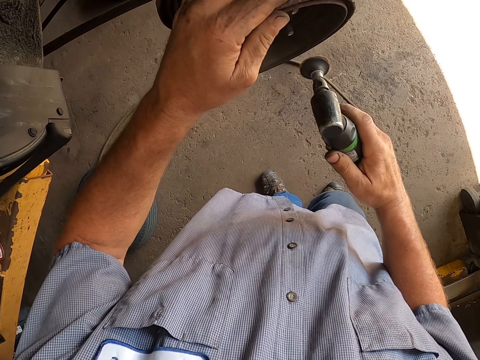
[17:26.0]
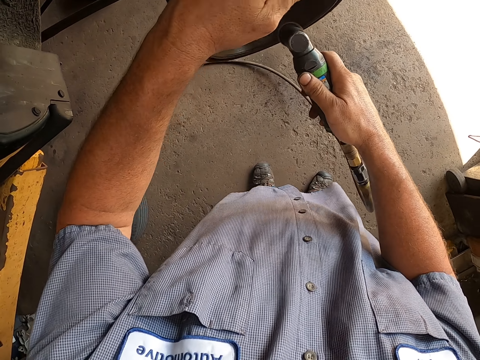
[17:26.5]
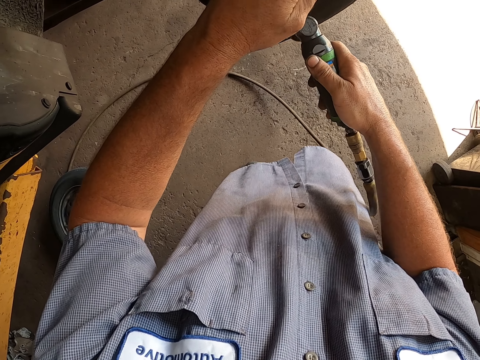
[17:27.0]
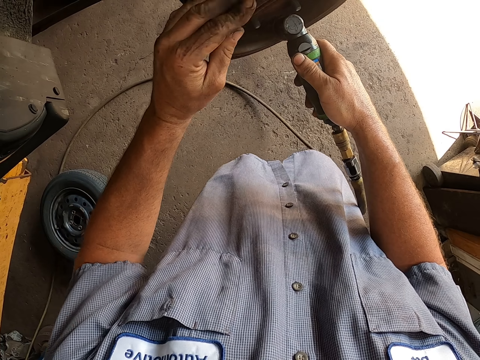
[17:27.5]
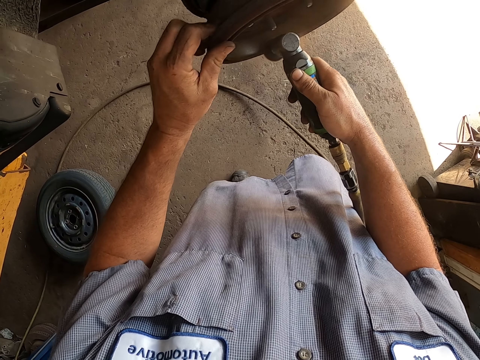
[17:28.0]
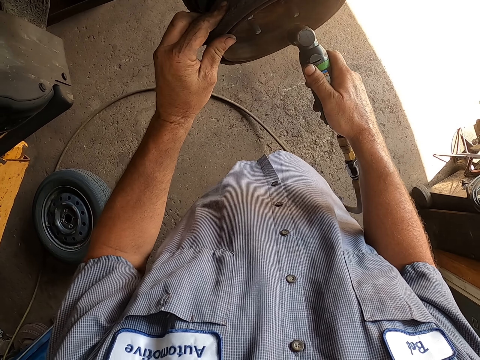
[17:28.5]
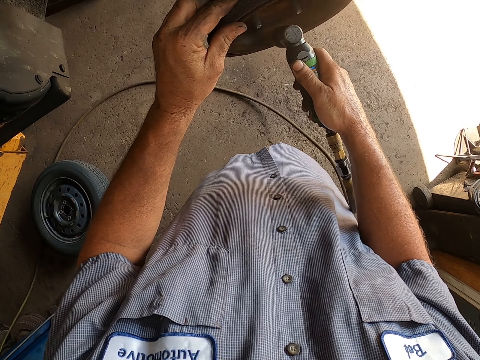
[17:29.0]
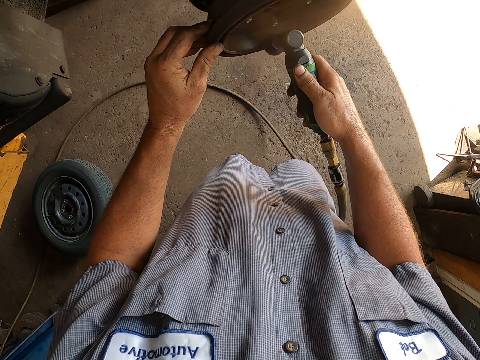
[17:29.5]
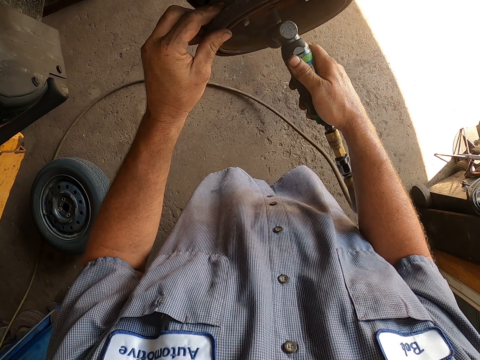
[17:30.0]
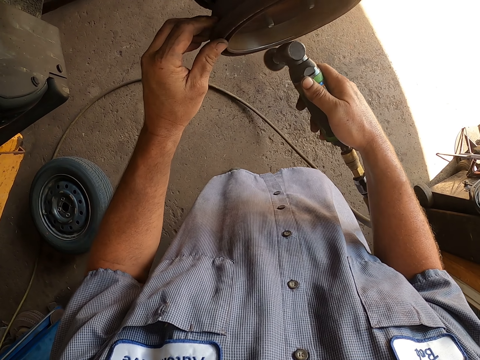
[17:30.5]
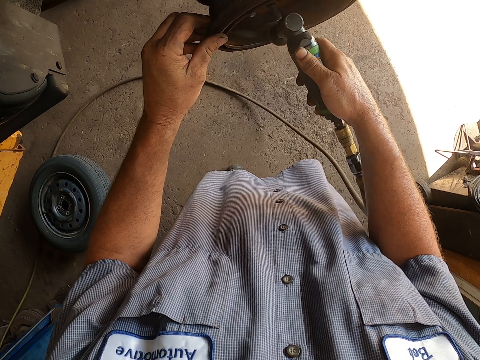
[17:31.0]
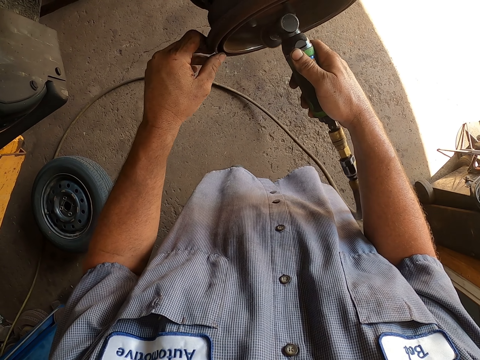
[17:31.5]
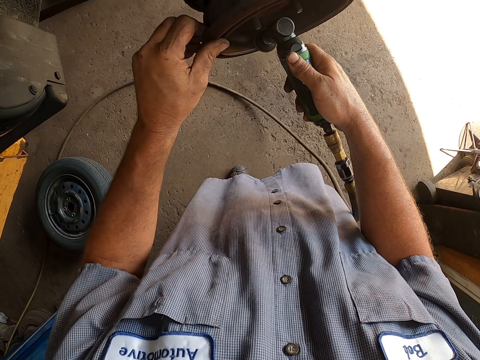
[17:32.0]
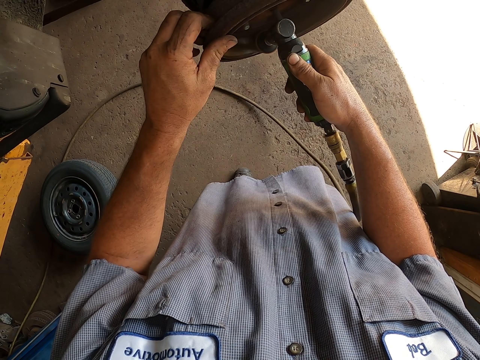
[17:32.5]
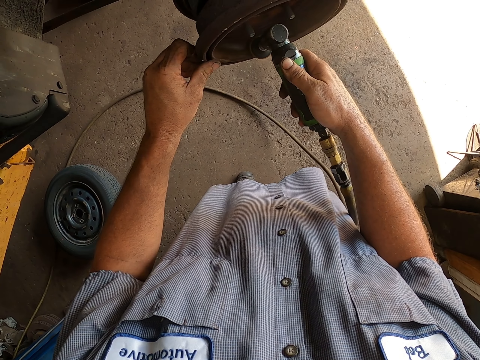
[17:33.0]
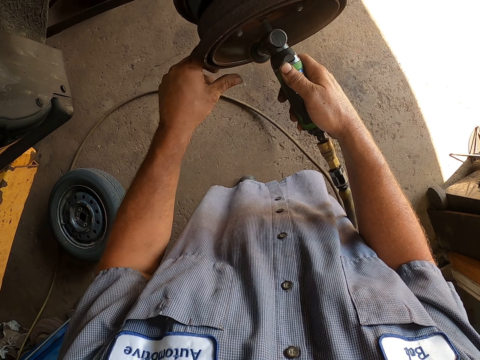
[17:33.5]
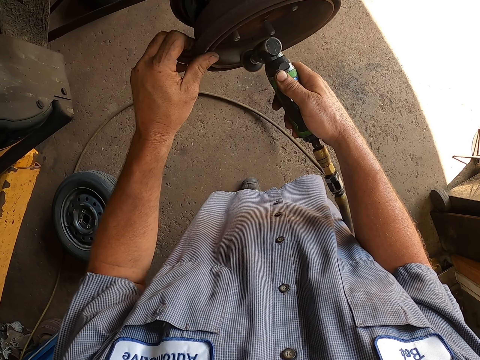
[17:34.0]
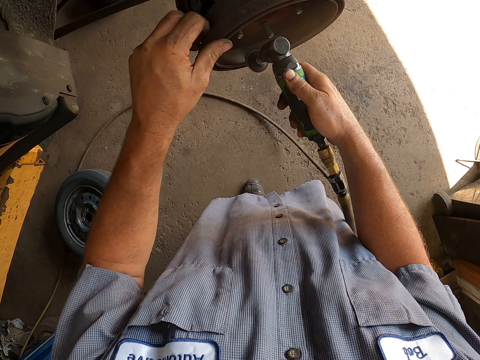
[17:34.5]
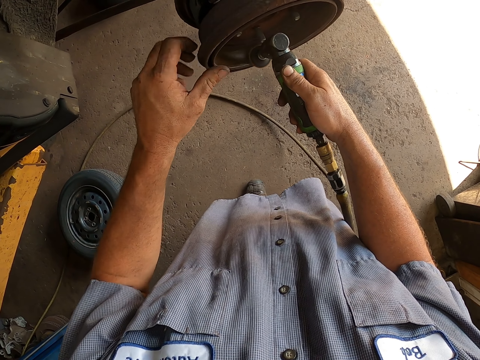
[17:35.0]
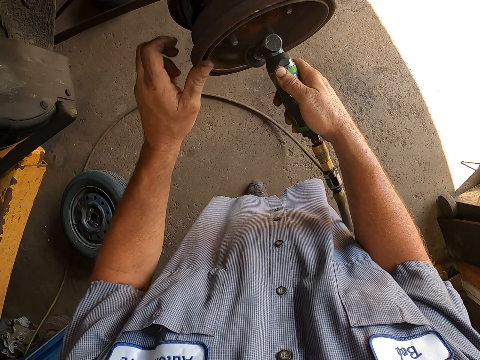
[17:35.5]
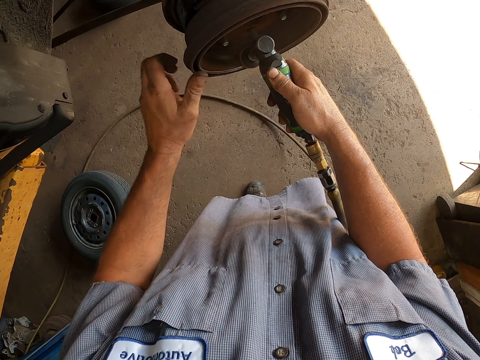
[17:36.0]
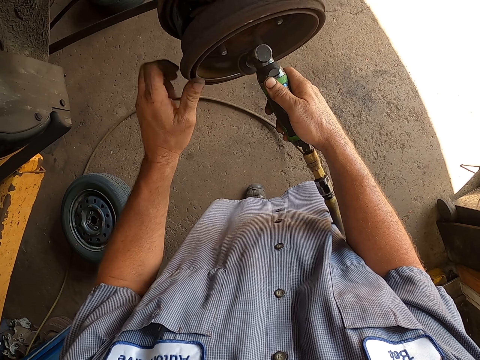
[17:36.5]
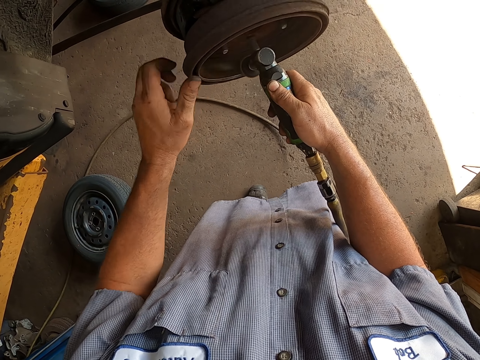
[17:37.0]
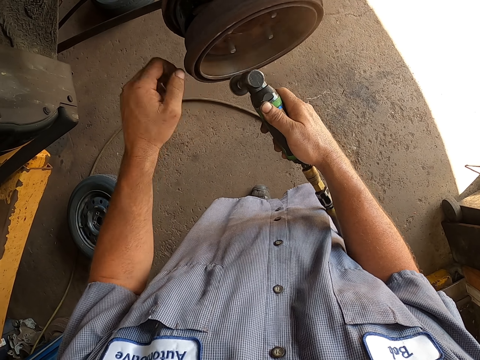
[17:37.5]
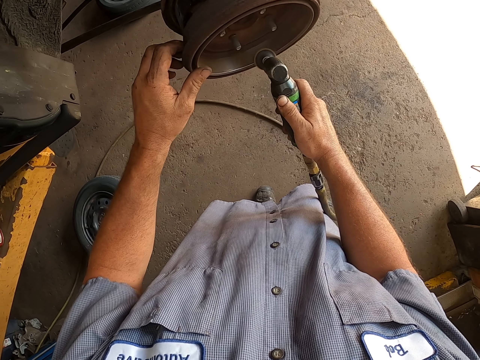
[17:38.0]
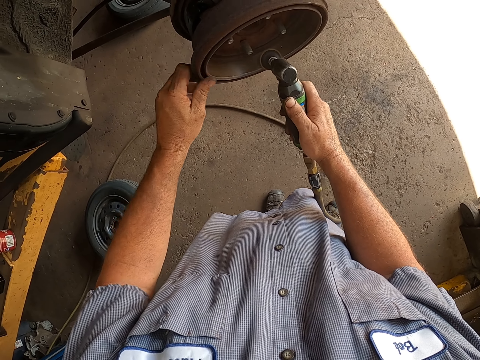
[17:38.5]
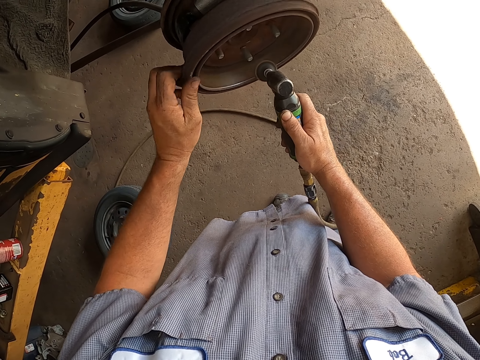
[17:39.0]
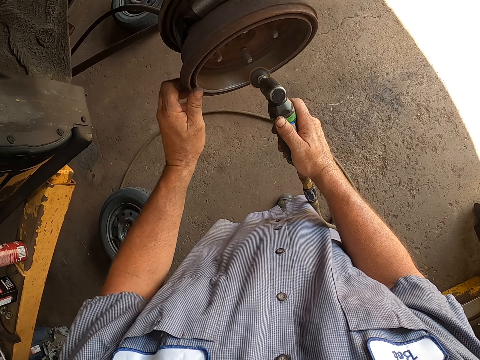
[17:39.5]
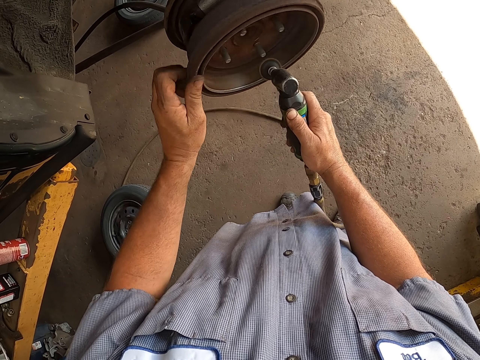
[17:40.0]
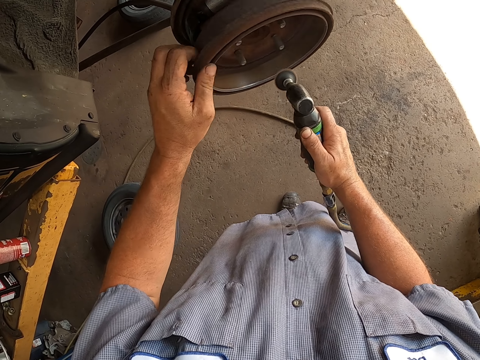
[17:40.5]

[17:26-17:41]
The camera wearer blows dust on the wheel hub. They remove rust on the wheel hub cover. They rotate the wheel hub cover.

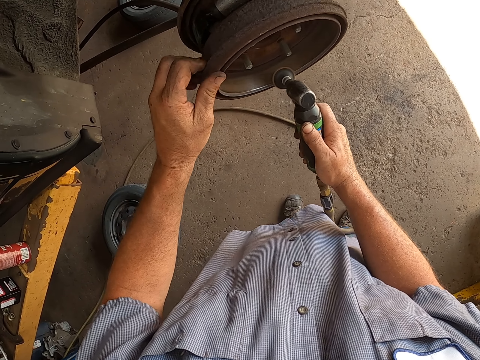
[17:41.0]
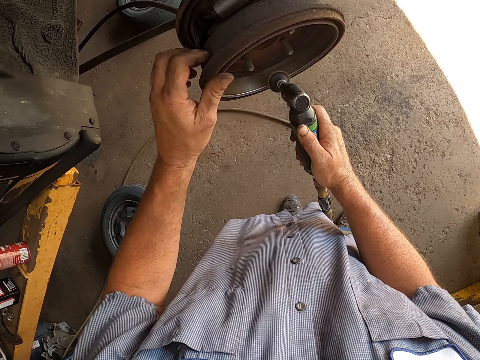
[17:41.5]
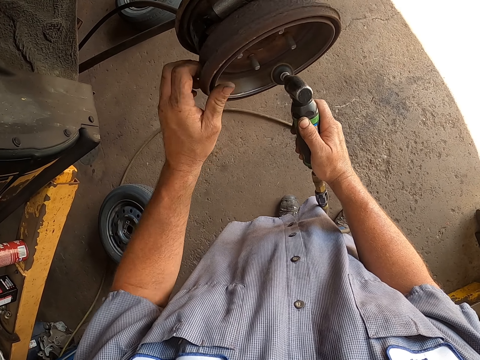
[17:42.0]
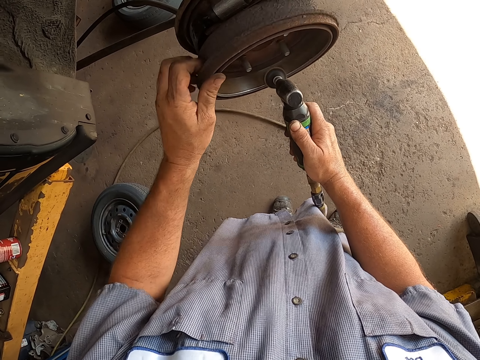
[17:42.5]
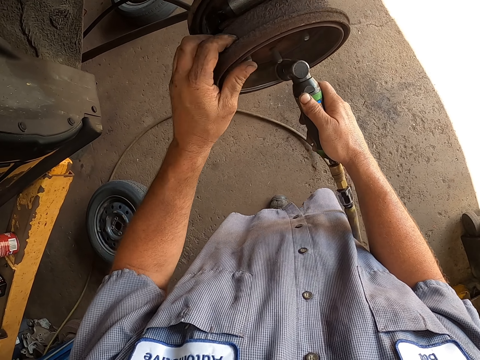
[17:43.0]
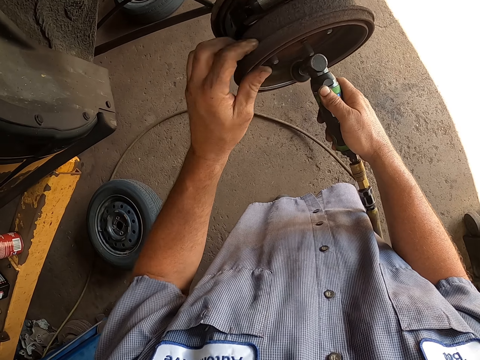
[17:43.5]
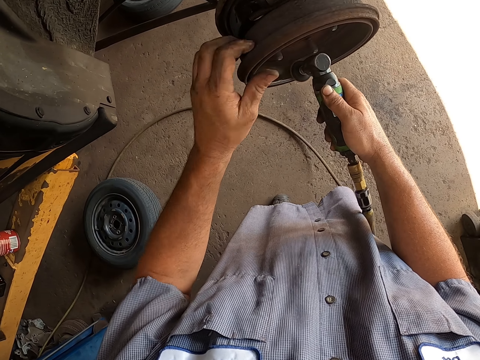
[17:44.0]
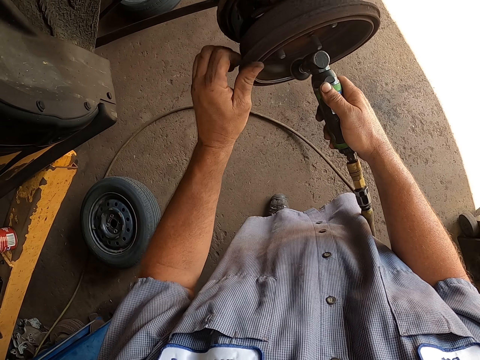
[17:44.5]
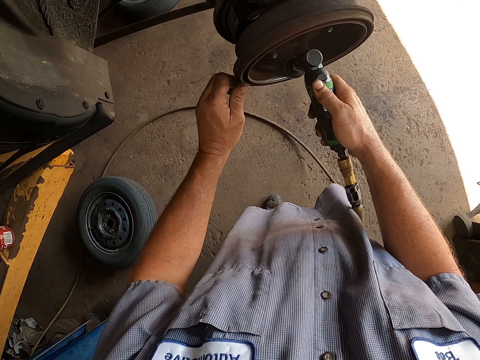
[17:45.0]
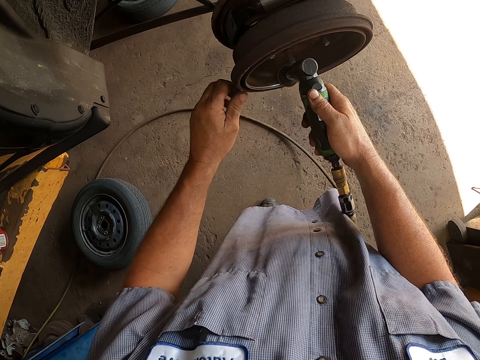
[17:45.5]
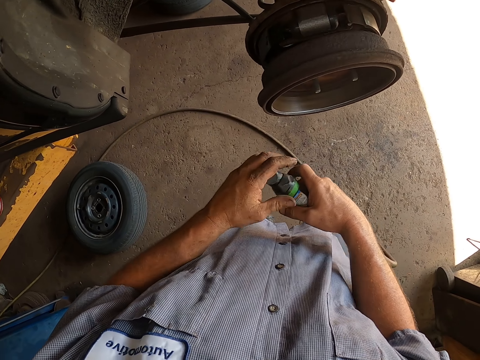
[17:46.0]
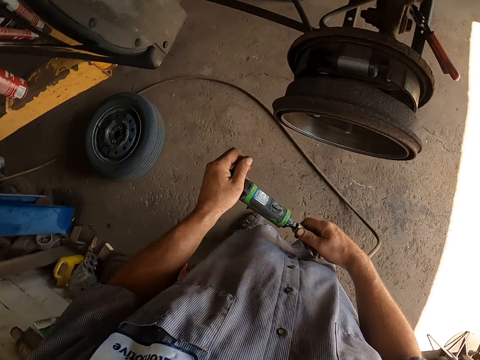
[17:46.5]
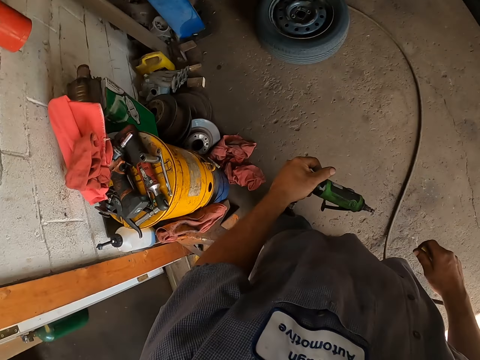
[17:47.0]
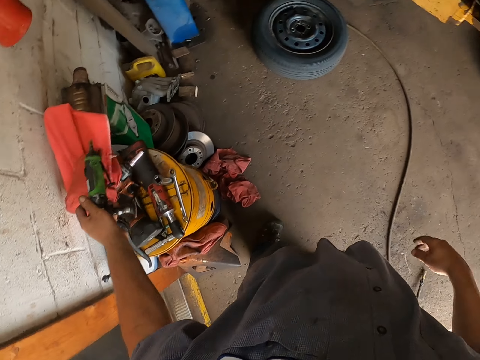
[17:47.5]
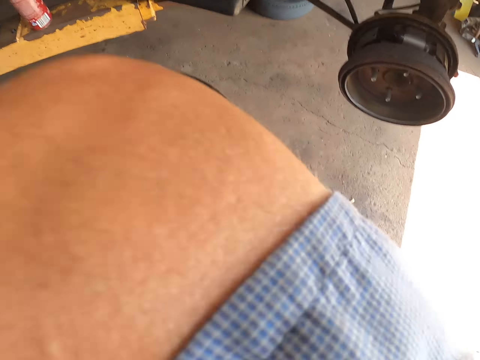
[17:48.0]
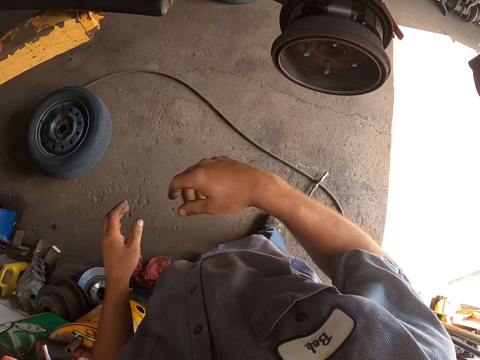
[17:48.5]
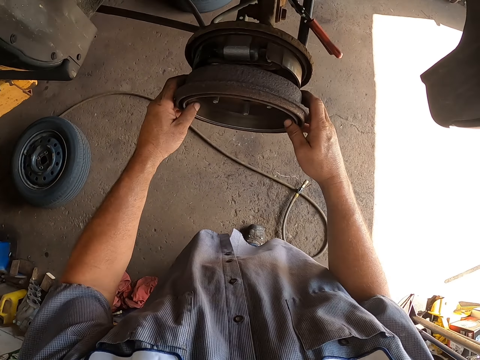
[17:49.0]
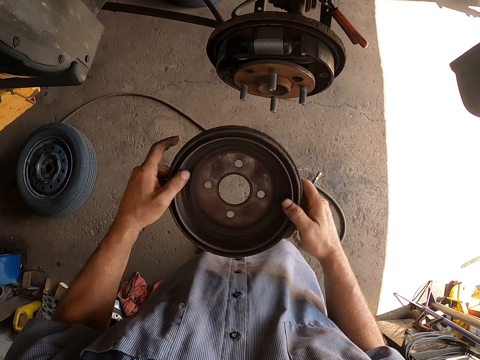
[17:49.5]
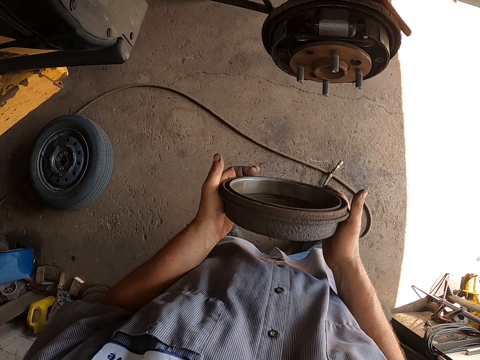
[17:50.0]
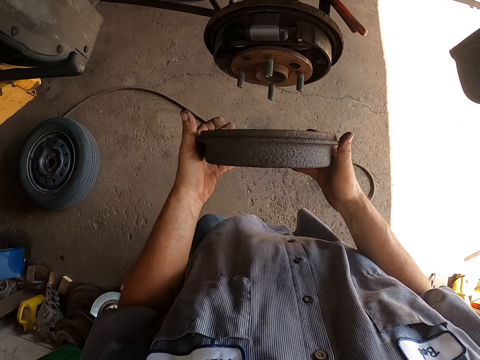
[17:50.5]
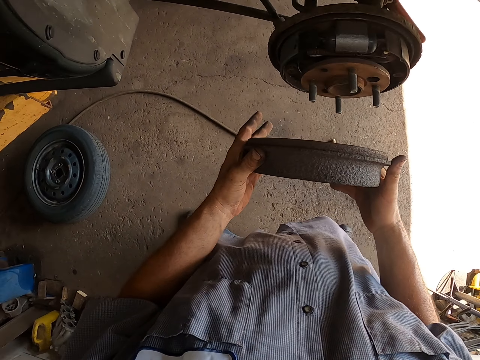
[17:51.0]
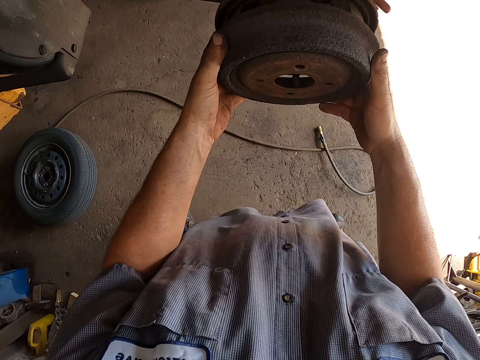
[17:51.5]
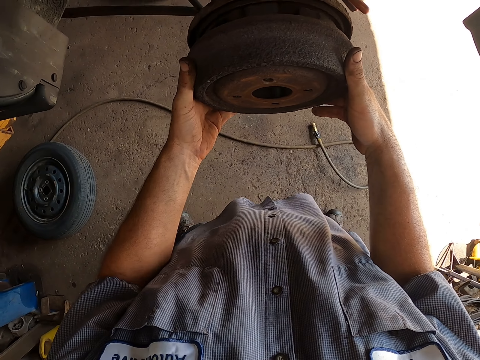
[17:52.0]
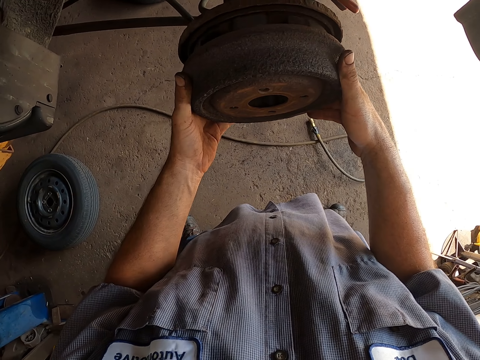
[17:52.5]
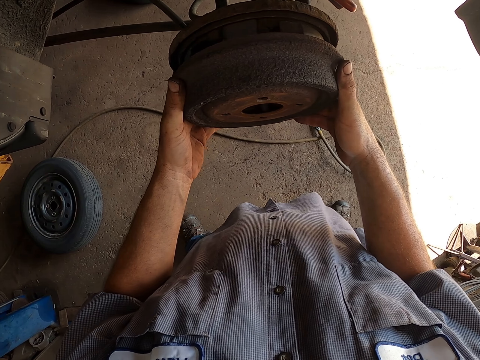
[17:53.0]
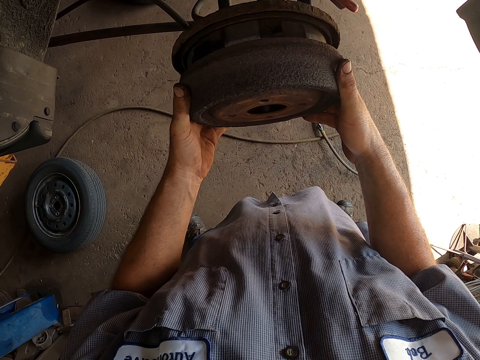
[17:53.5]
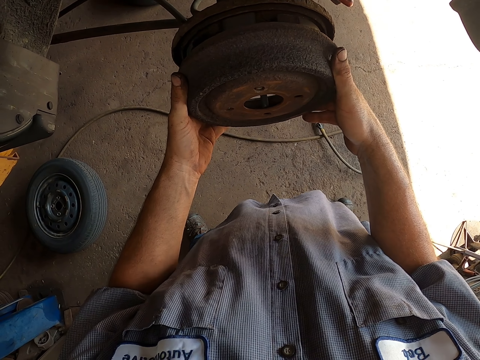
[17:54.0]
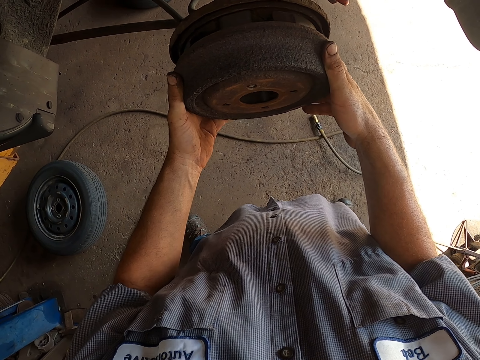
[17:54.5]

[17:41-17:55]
The camera wearer holds the dust blower or rust remover machine. They stop removing rust on the wheel hub cover. They unplug the rust remover machine. They turn around. They place the dust blower on an object. They adjust the camera. They touch something. They remove the wheel hub cover. They hold the wheel hub. They flip the wheel hub cover. They put the cover on the wheel hub.
